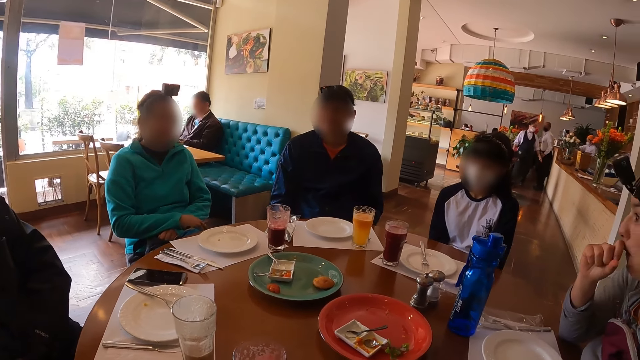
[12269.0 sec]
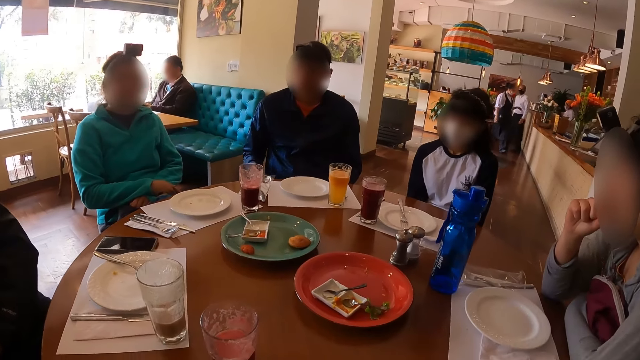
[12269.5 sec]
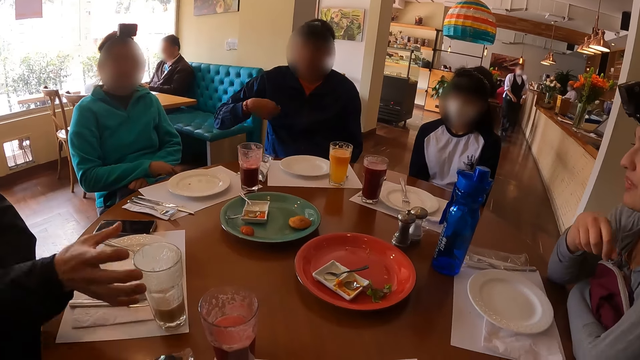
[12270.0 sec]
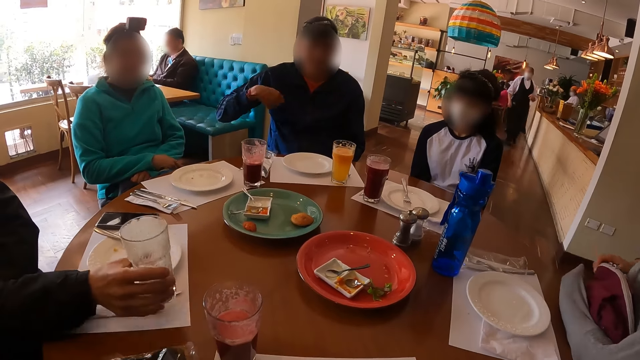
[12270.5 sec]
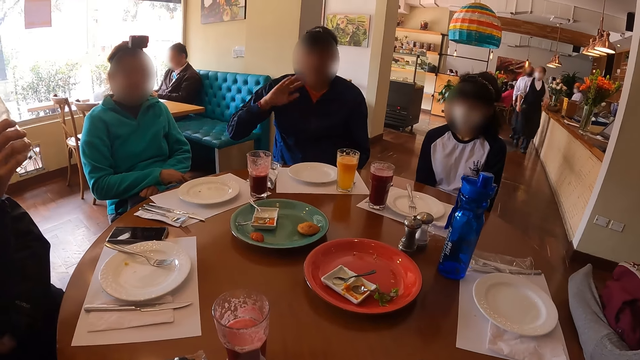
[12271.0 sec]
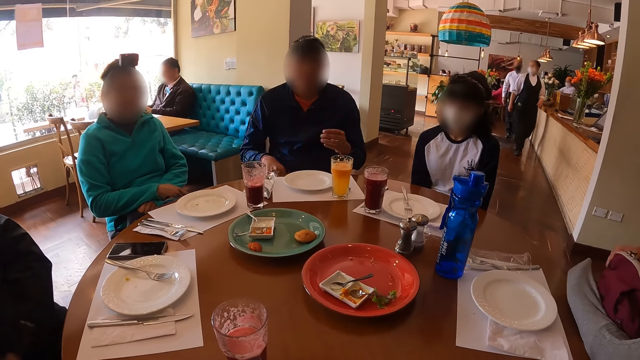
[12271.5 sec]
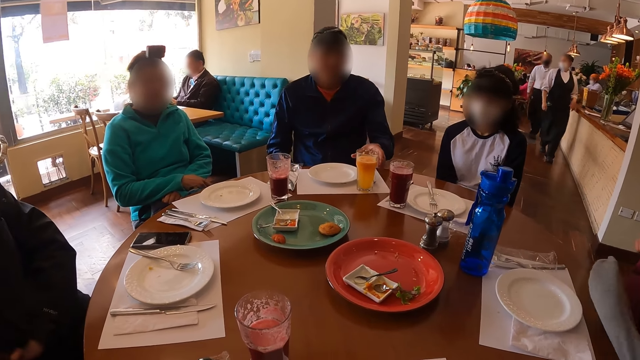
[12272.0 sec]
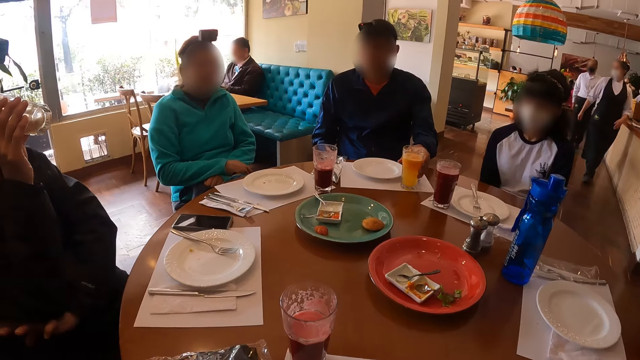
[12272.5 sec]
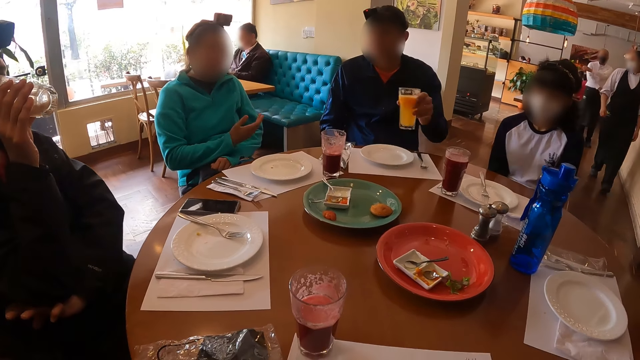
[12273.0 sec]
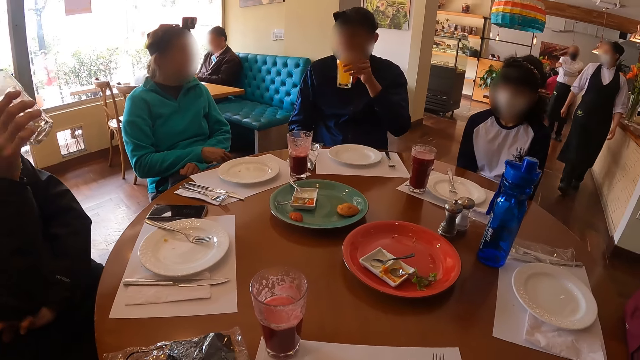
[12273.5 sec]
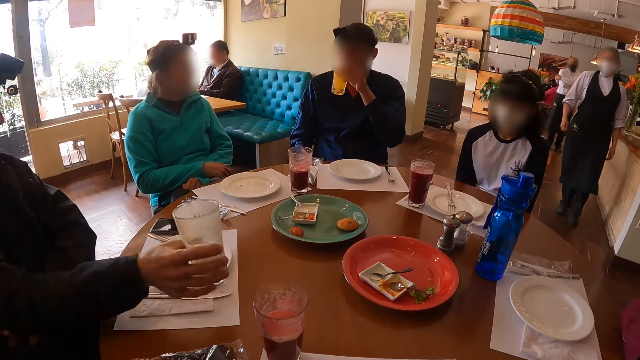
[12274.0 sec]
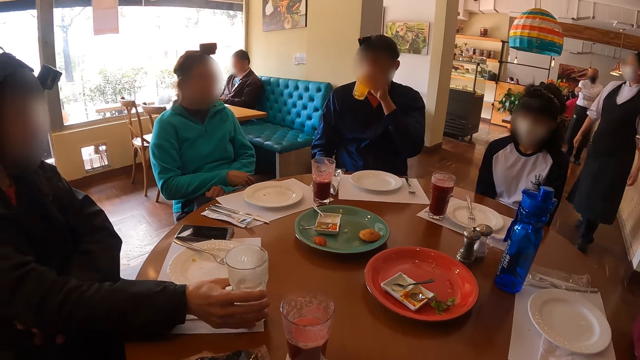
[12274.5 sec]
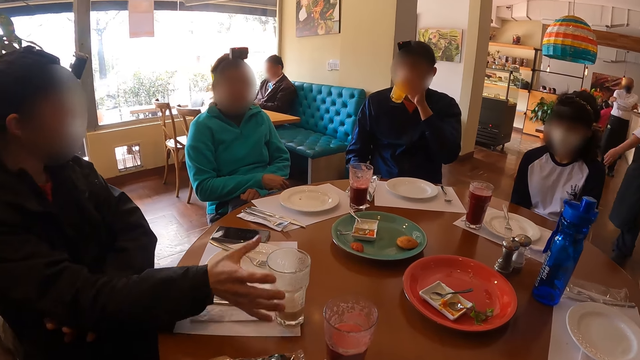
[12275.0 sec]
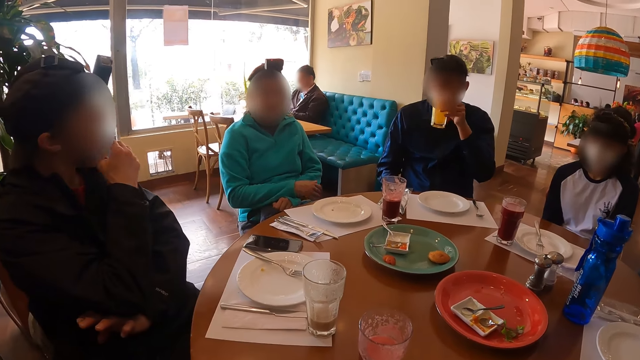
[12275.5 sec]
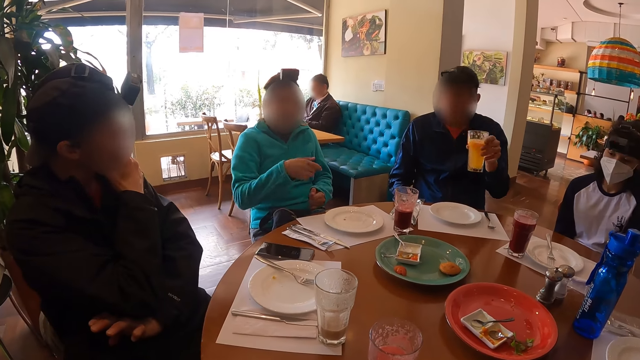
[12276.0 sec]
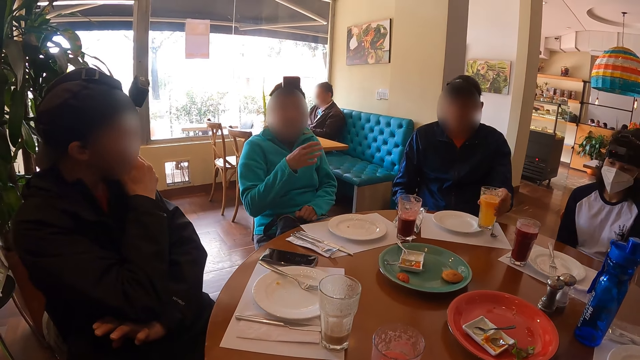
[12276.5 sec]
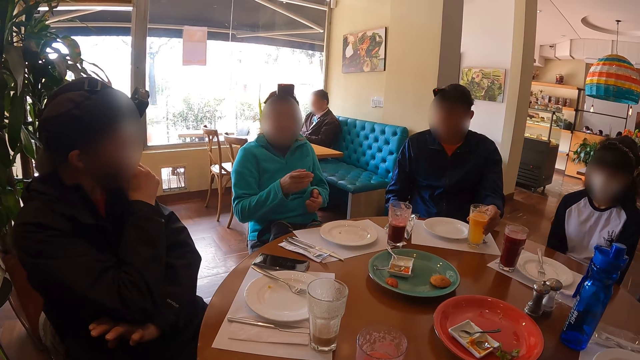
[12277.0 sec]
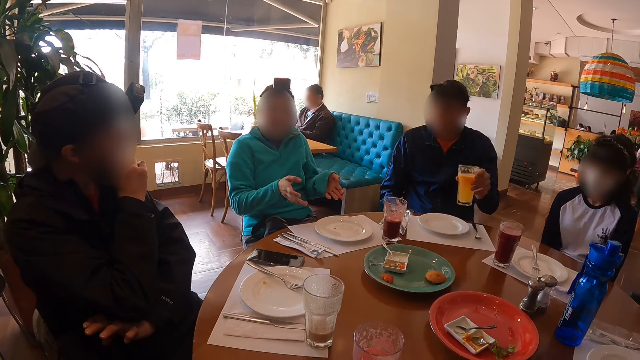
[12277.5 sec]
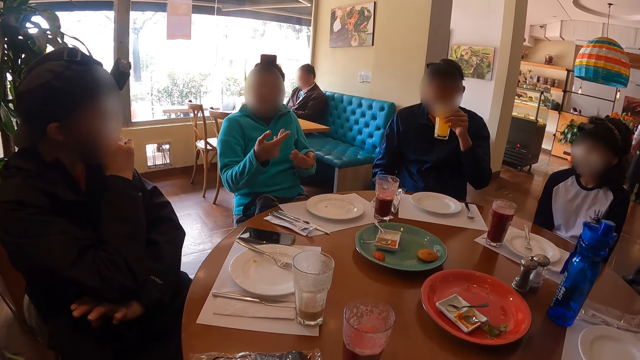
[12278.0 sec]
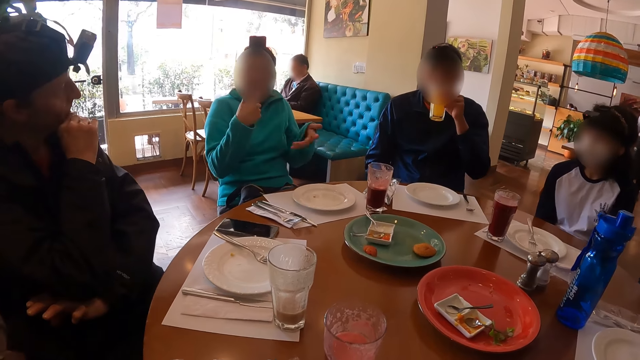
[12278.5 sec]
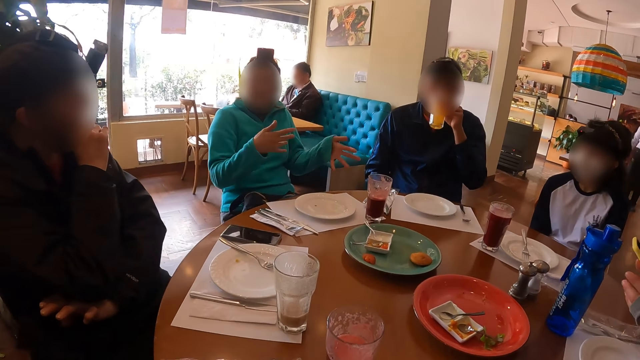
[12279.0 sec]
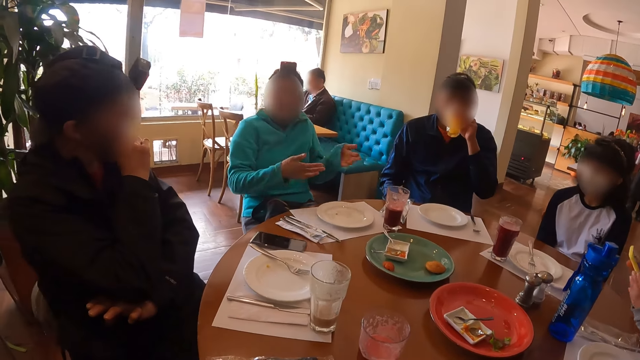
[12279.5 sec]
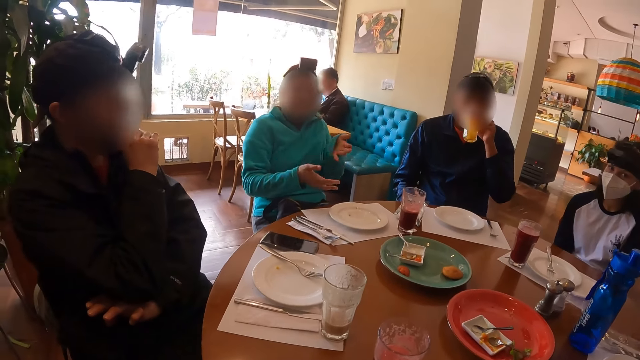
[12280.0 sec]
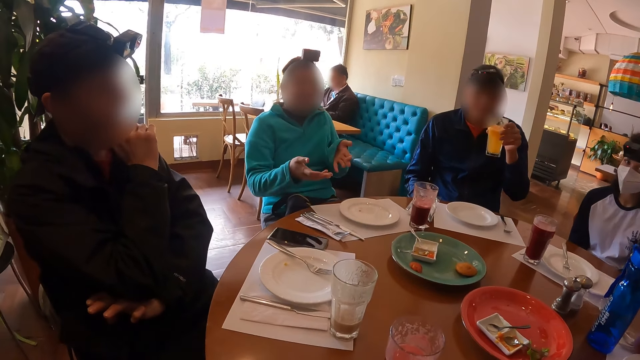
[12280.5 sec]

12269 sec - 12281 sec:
The camera wearer looks around. A man moves the hand. Another man picks the glass of juice or water from the table with his right hand. The first man picks a glass of juice from the table with his left hand and drinks from the glass of juice with his left hand. The other man drops the glass of water and touches the face. Another man moves the hands.

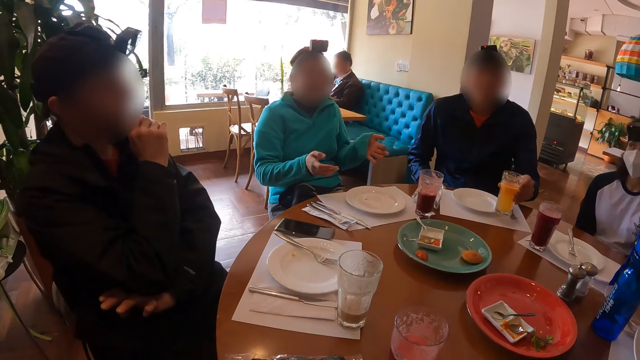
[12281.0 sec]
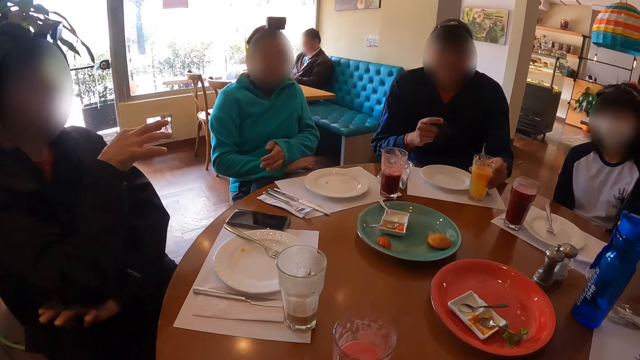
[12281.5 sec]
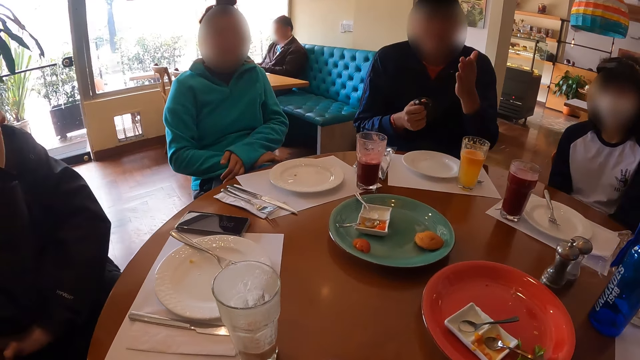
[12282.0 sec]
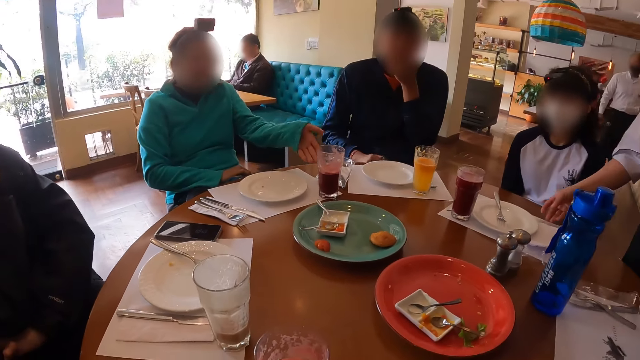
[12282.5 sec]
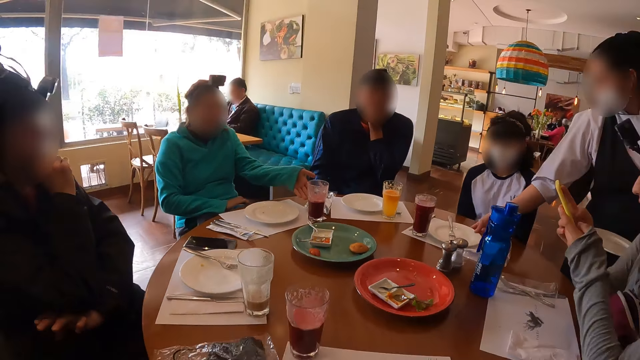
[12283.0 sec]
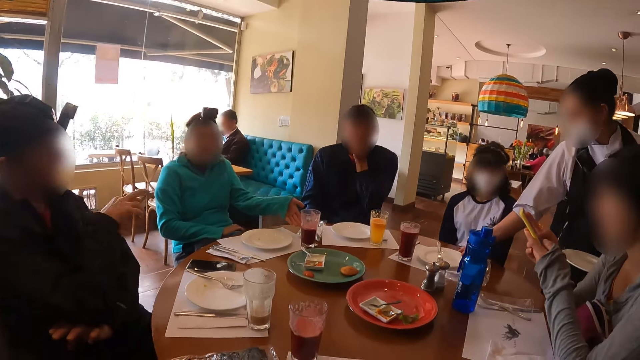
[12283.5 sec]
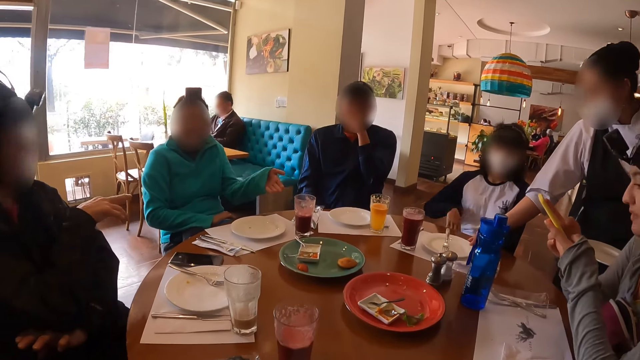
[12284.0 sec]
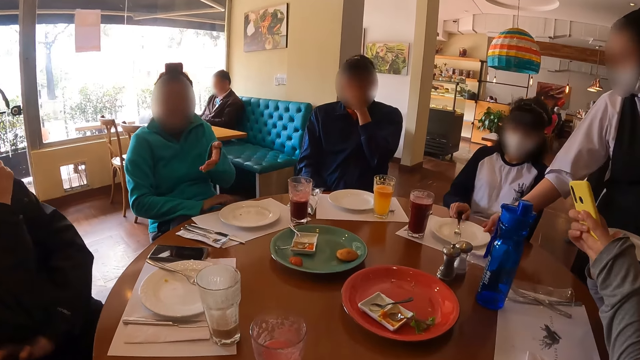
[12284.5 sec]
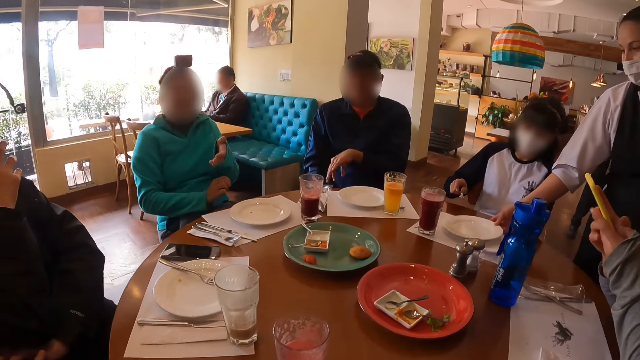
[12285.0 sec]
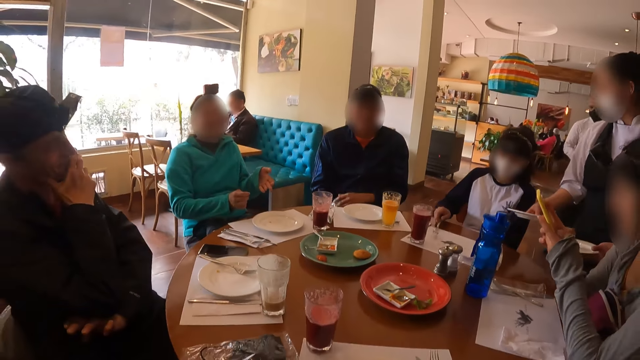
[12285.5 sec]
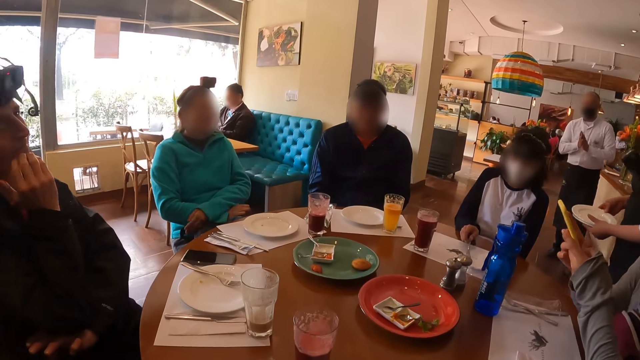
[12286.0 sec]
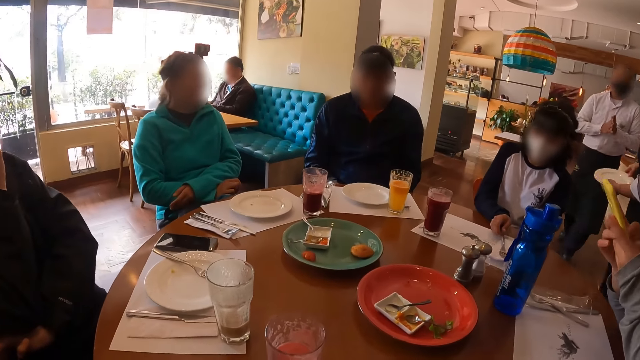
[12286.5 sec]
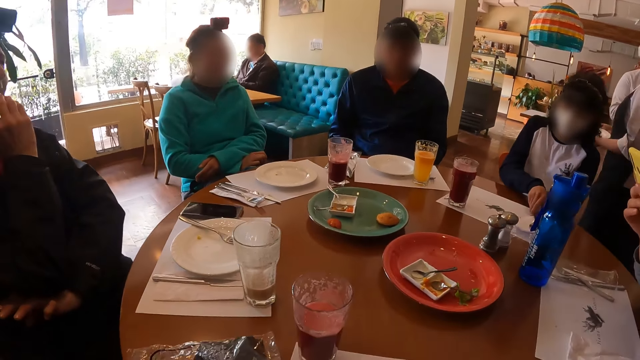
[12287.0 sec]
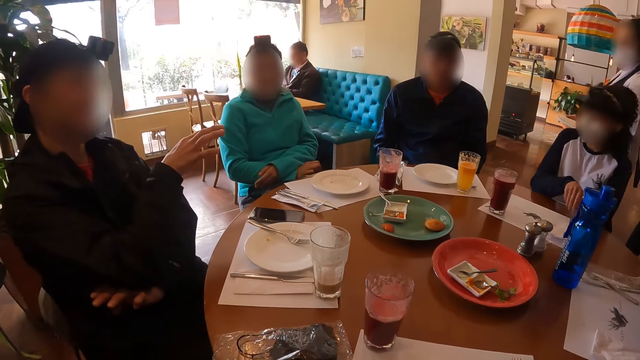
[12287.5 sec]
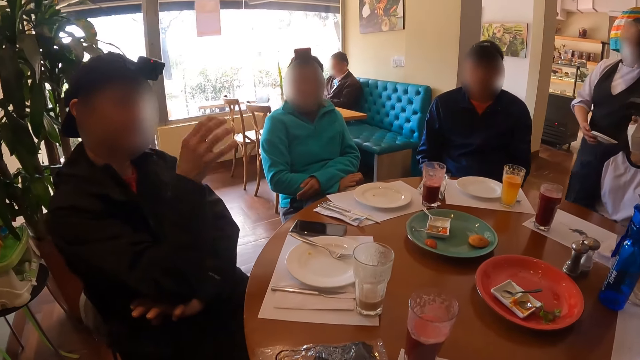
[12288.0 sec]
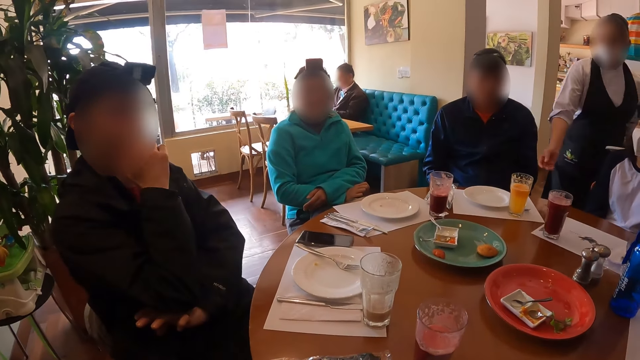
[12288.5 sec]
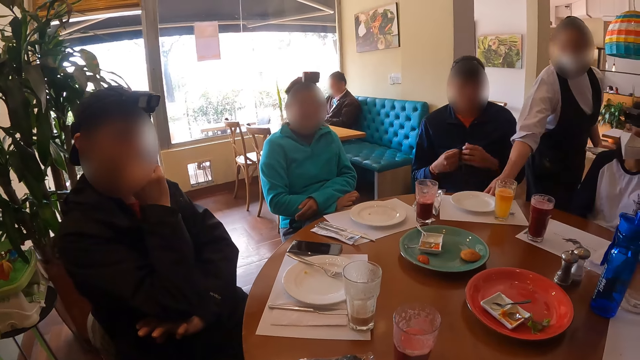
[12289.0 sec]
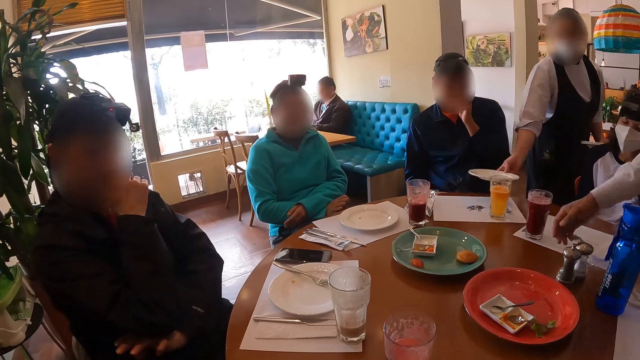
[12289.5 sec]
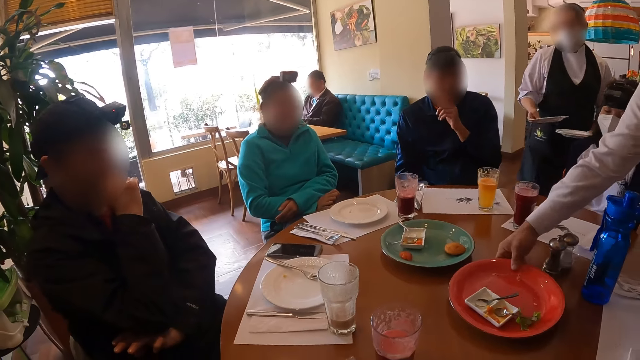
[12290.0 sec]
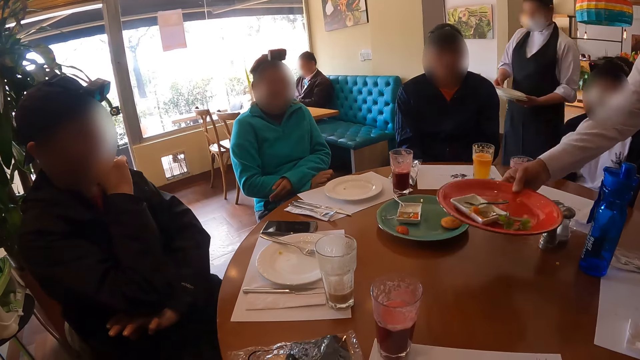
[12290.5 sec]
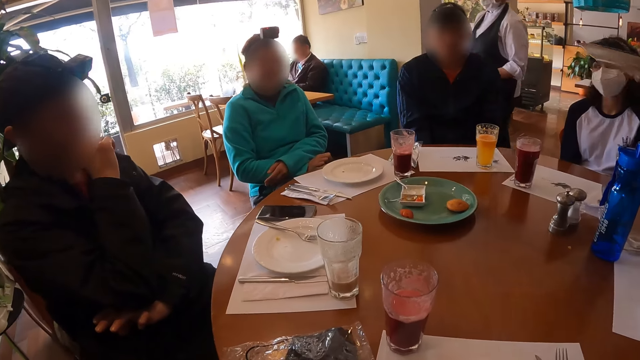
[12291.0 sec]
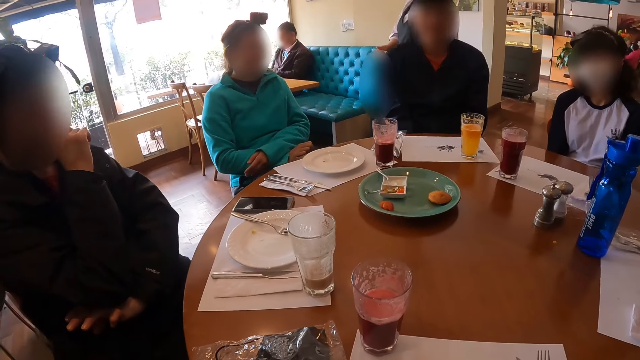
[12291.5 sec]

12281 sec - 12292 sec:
The man drops the glass of juice on the table with his left hand and moves the hand. Another man moves the hand. A woman operates a phone with her hands. Another man moves the finger. Another woman picks a plate from the table with her right hand. Another woman picks the fork and clears the table. The man moves the right hand. Another woman picks the plate. Another man picks the tray.
